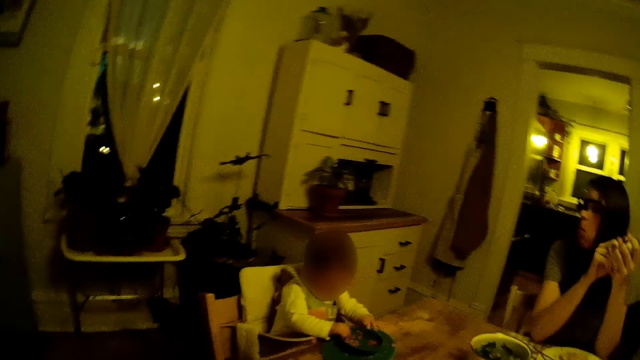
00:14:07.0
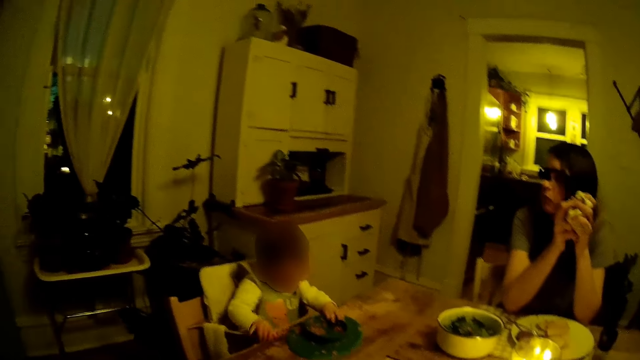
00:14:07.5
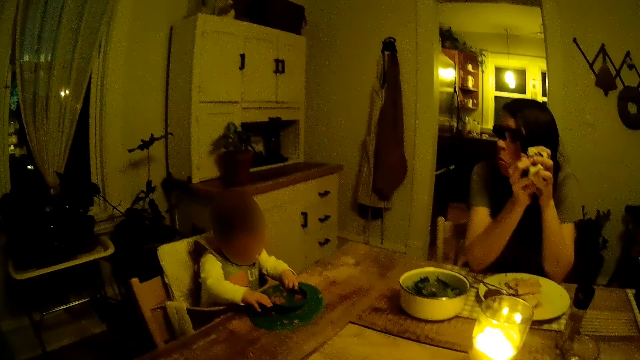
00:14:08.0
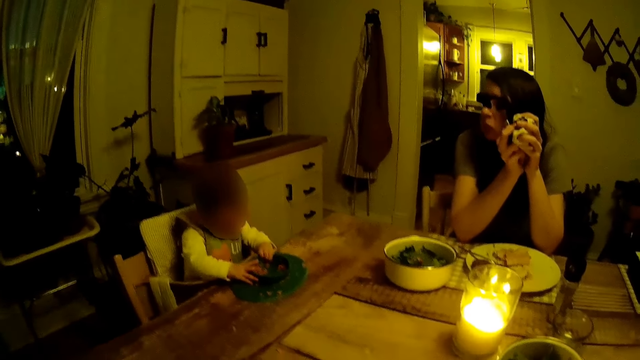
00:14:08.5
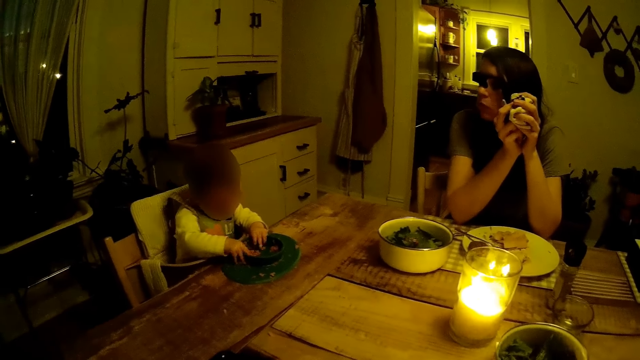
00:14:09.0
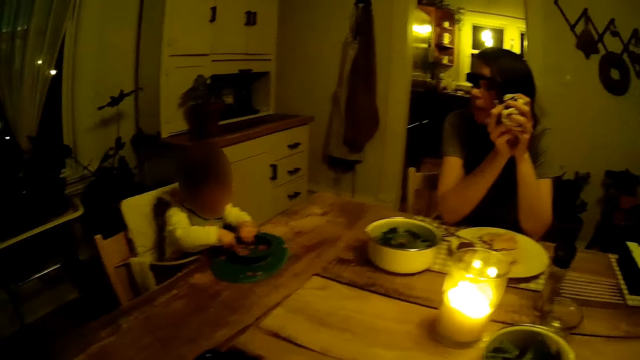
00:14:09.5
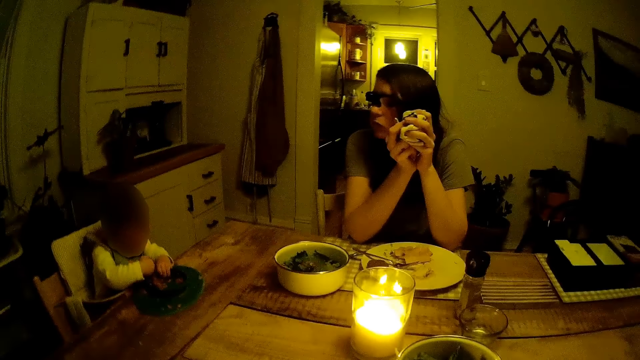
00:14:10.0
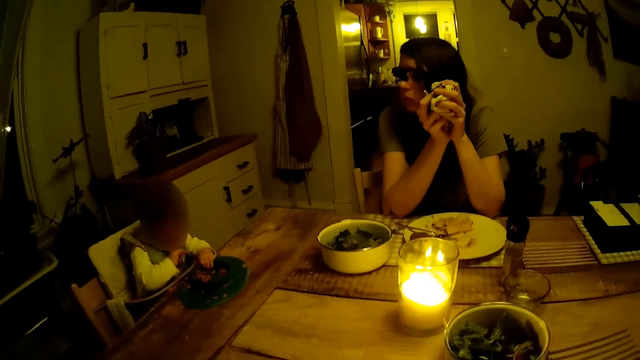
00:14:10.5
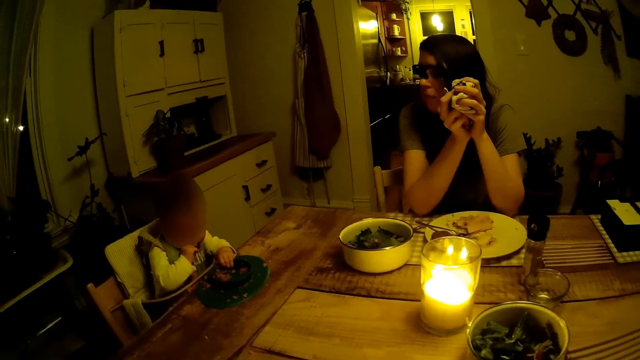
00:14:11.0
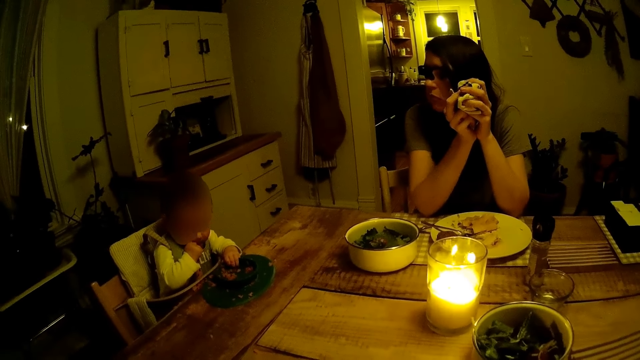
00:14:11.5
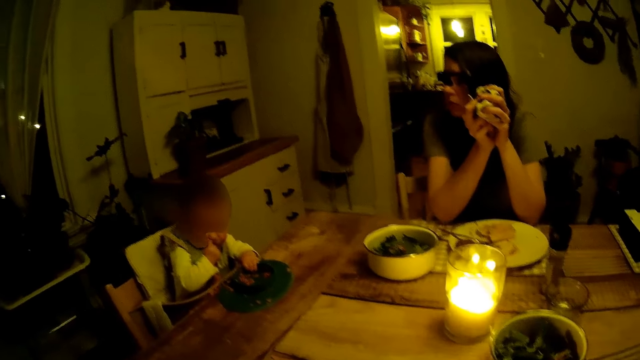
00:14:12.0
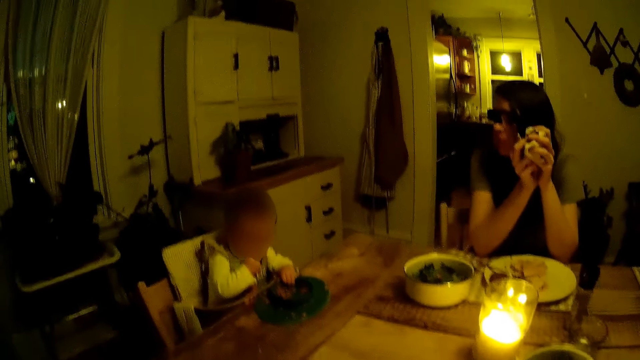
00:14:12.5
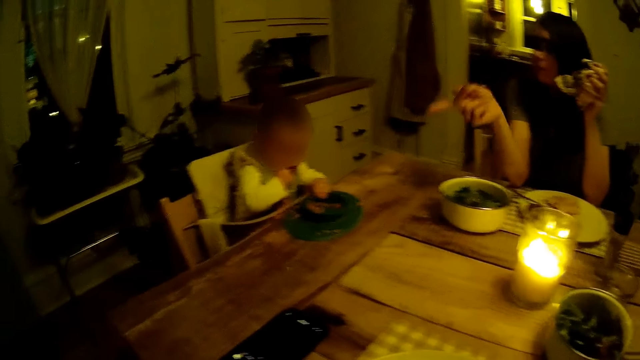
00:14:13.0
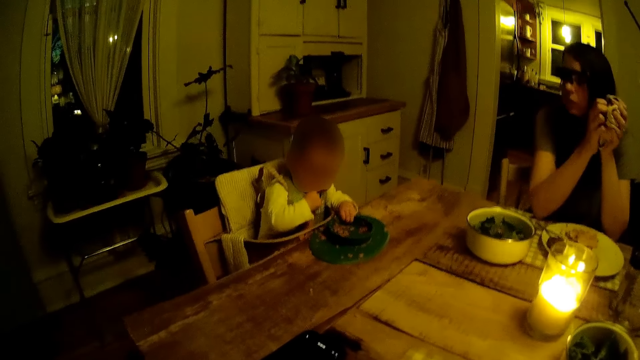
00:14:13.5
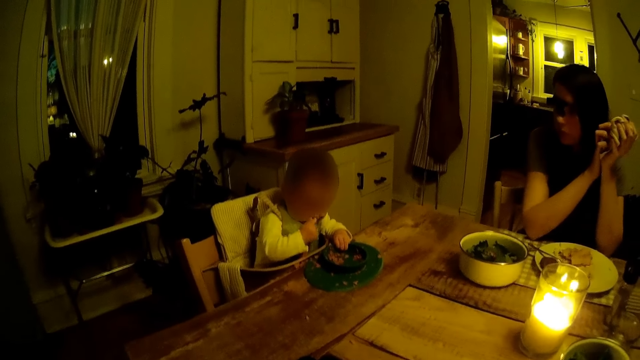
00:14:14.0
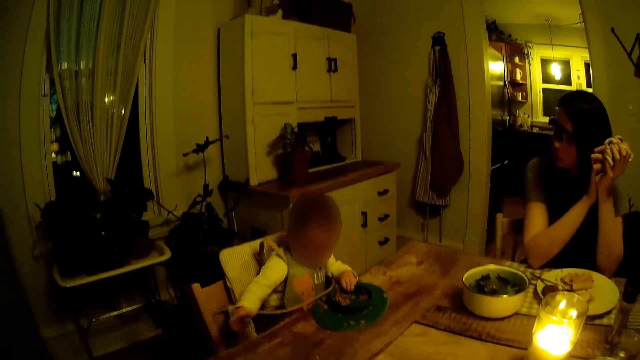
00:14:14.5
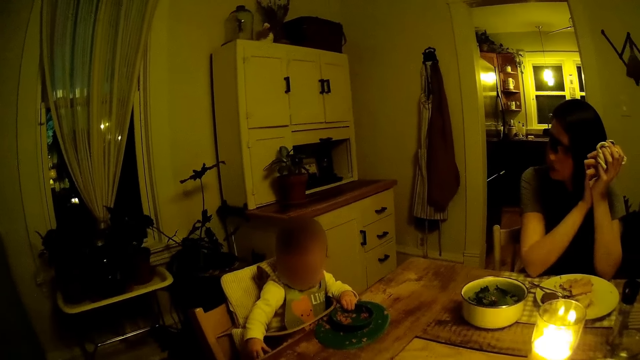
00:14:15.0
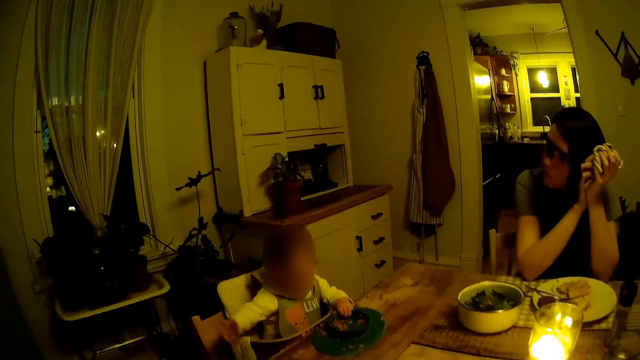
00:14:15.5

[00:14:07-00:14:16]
The baby holds the plate on the table with her left hand.

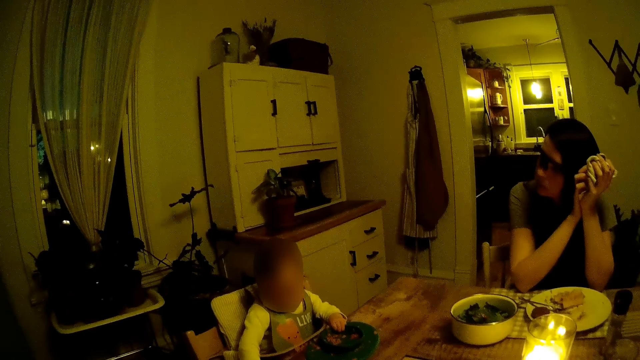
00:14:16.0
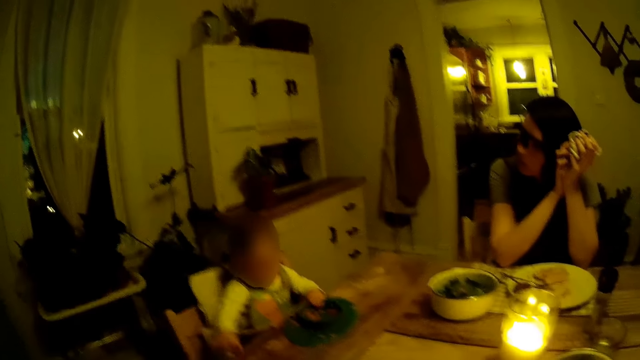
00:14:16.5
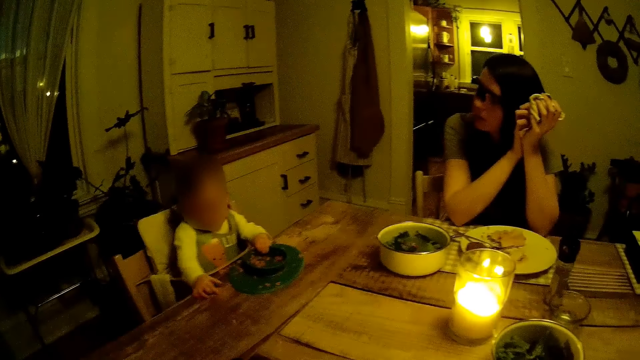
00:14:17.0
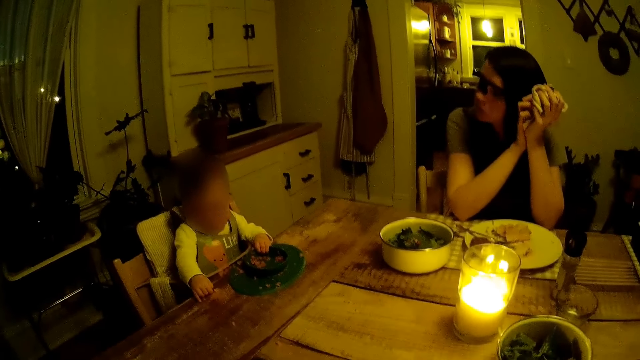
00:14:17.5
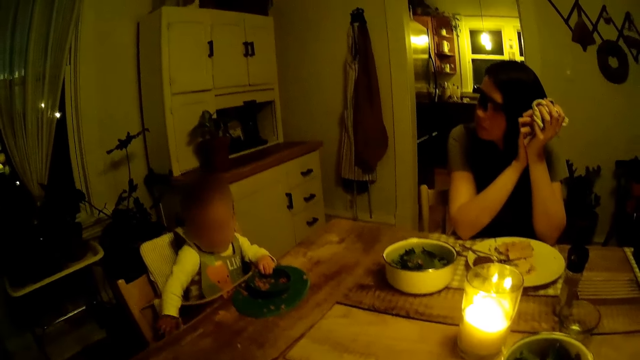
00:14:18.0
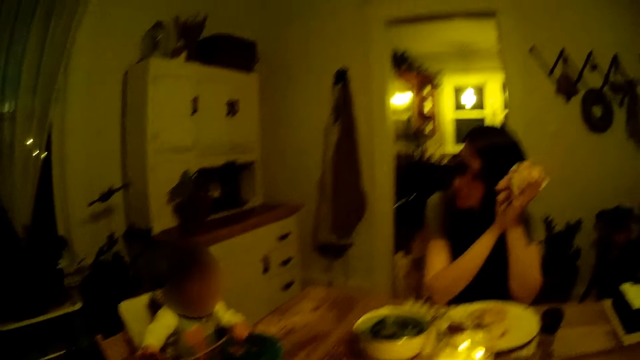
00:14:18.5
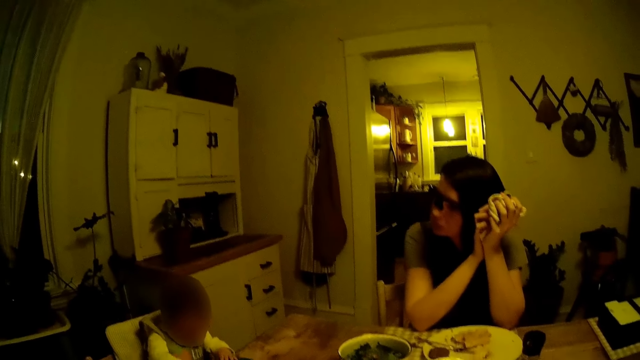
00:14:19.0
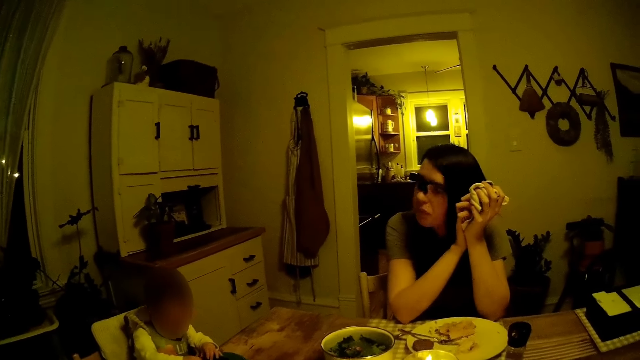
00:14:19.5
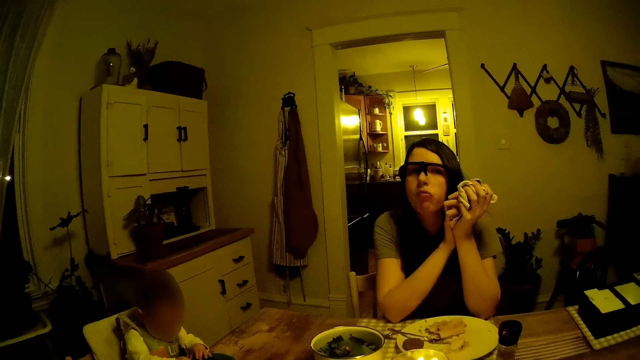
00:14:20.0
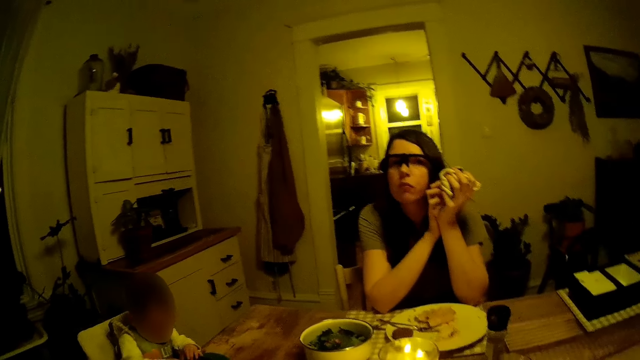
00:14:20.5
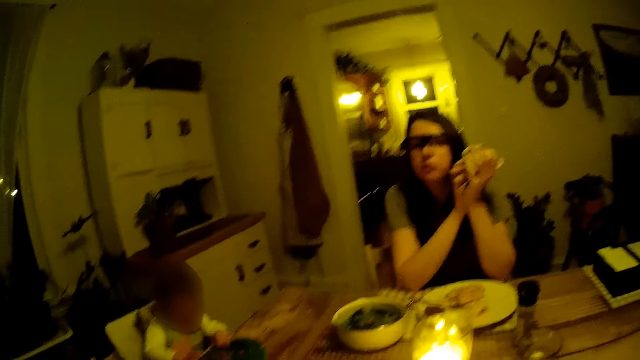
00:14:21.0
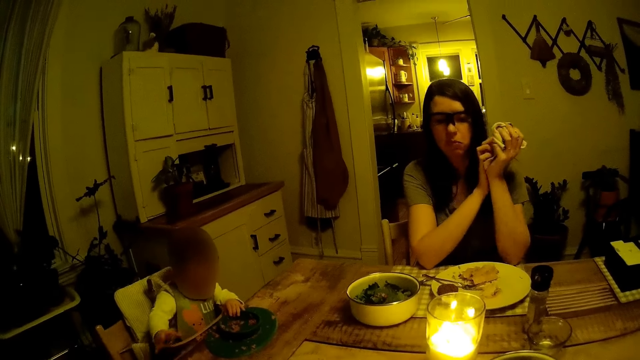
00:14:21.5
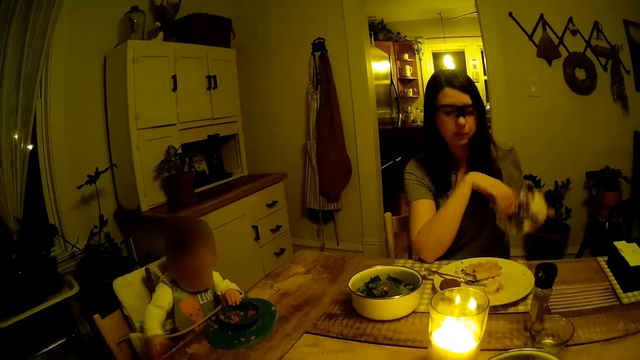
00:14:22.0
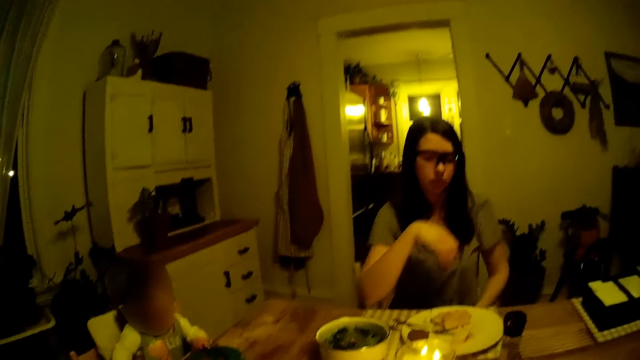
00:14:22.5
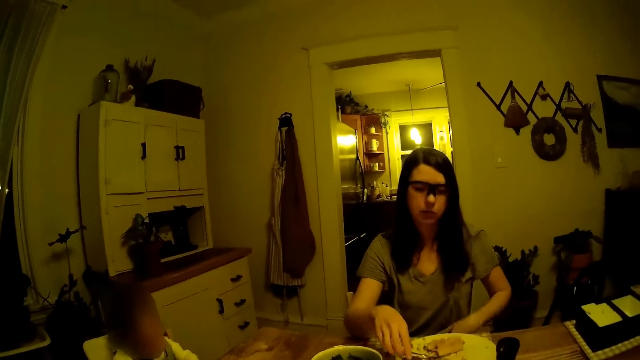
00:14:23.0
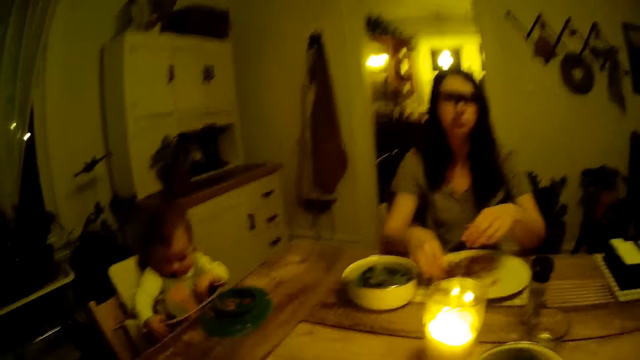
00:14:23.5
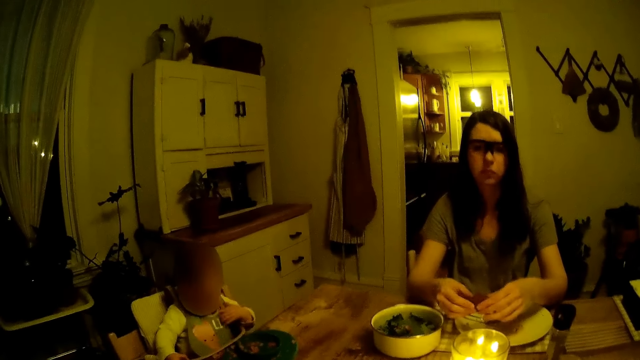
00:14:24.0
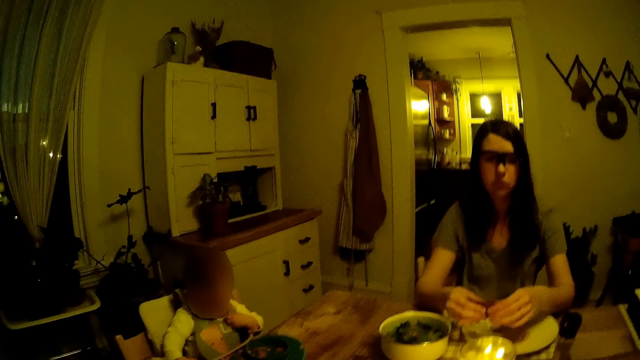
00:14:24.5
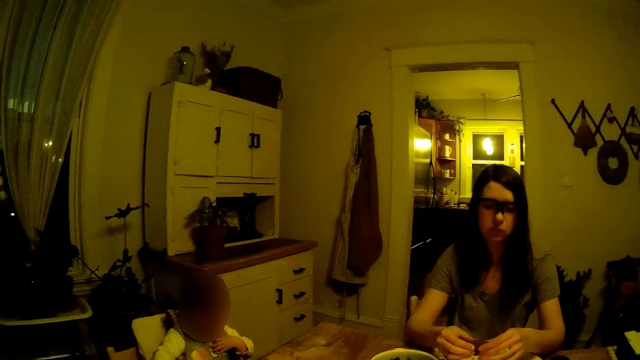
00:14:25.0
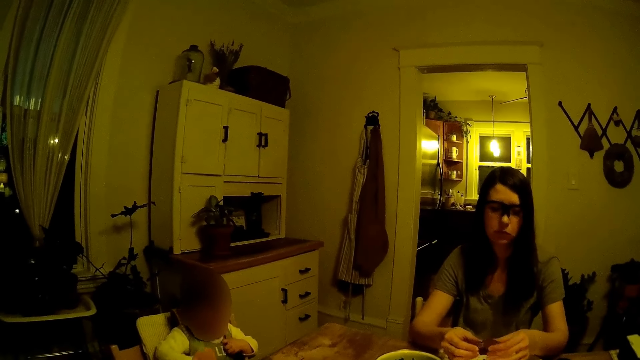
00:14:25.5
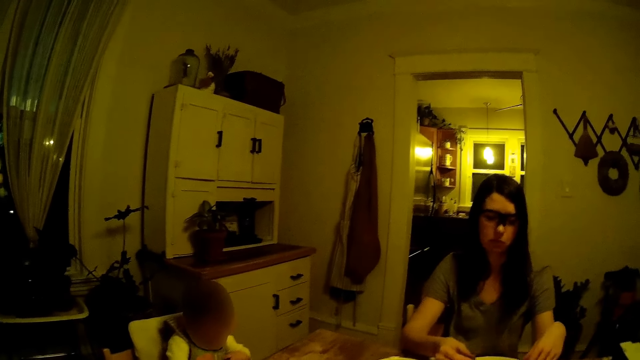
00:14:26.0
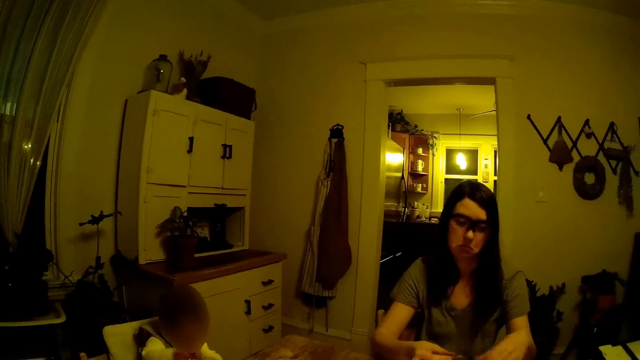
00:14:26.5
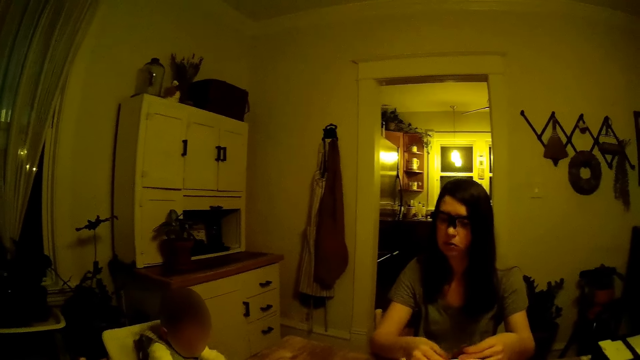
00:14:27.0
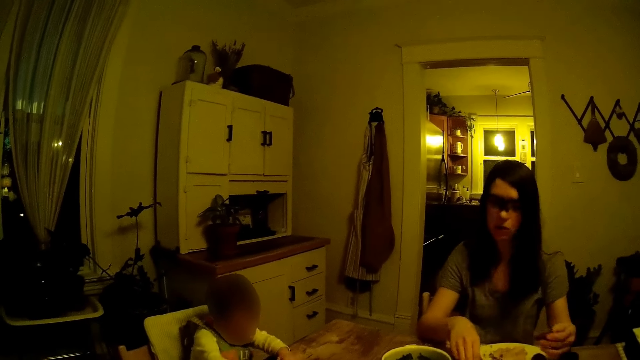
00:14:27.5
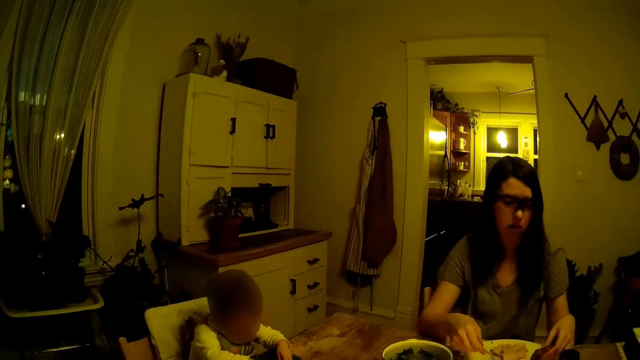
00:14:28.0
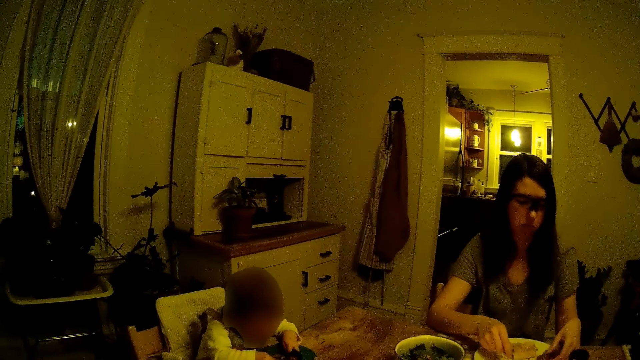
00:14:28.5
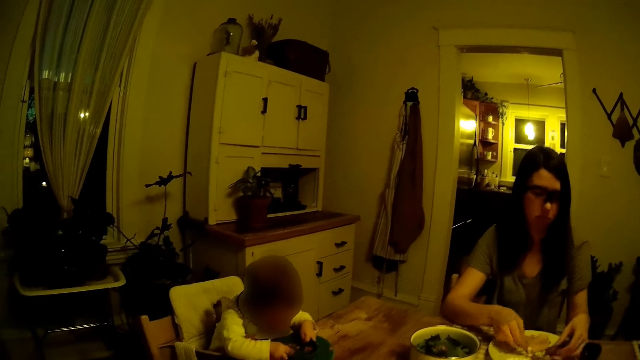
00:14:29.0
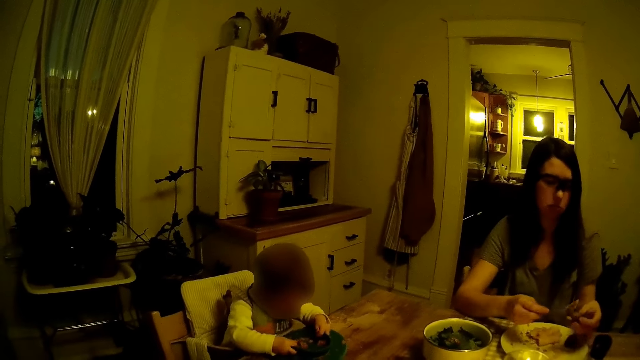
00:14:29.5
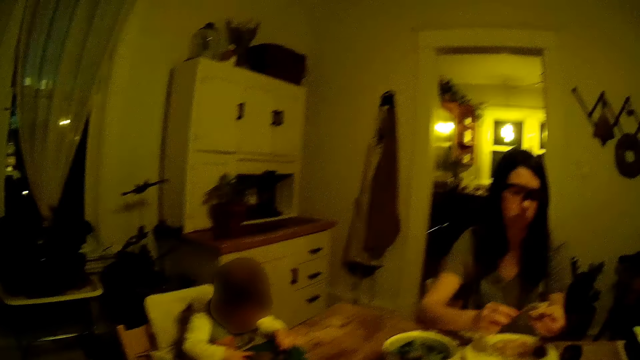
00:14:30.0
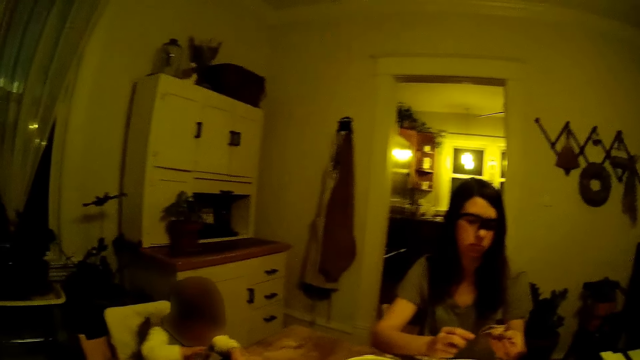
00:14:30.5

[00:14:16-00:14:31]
The baby touches the table with her right hand. The camera wearer interacts with the woman. She drops the napkin on her lap with her left hand. The woman scoops food from the plate. The woman picks up a cake on the plate on the table with her right hand. The woman holds the cake with both hands. The woman breaks the cake with both hands. The woman passes the cake on her left hand to her right hand. The woman picks up the fork on the plate with her right hand. The woman puts some cream on the cake with the fork with her right hand.
